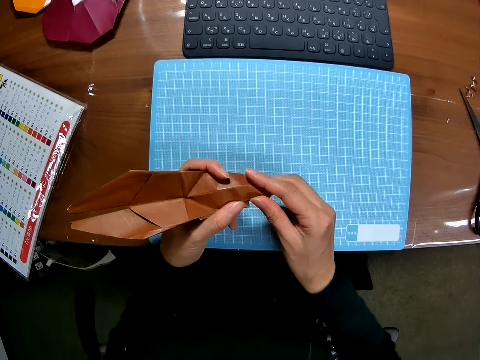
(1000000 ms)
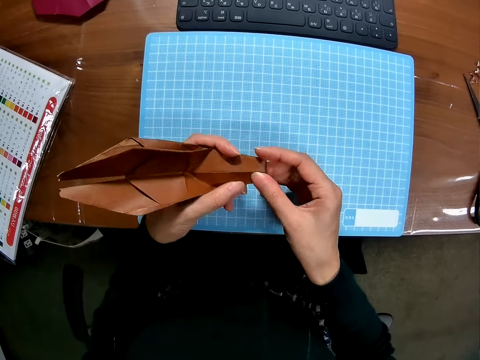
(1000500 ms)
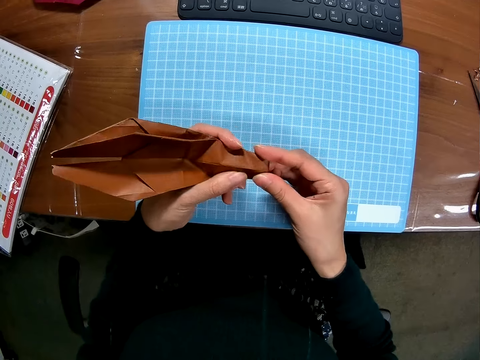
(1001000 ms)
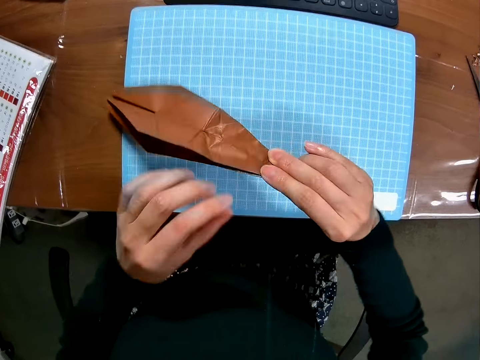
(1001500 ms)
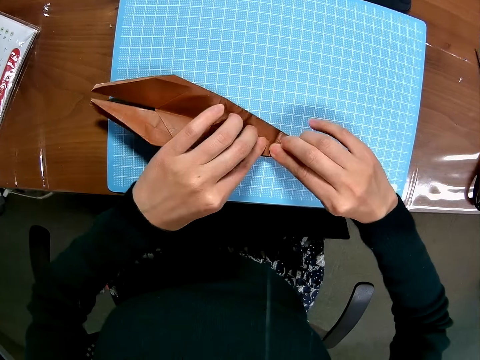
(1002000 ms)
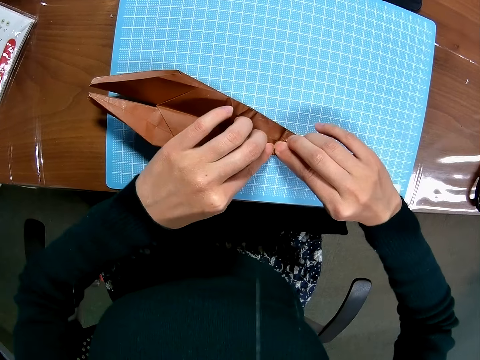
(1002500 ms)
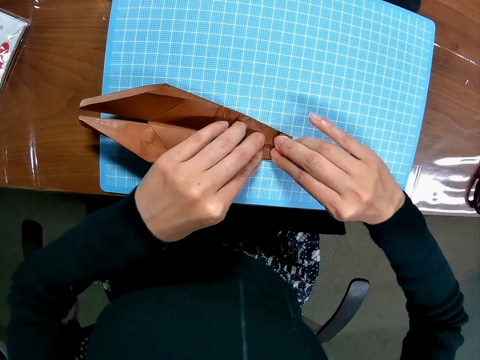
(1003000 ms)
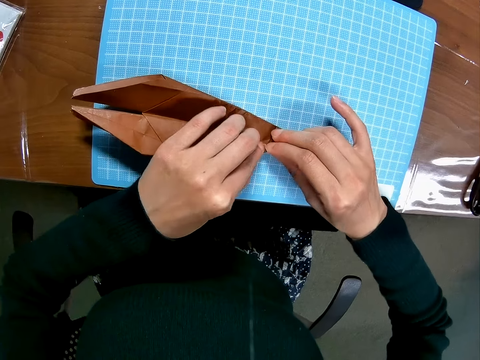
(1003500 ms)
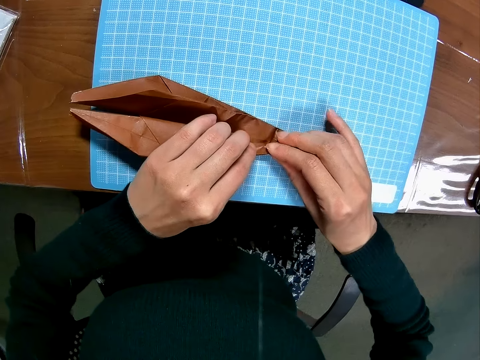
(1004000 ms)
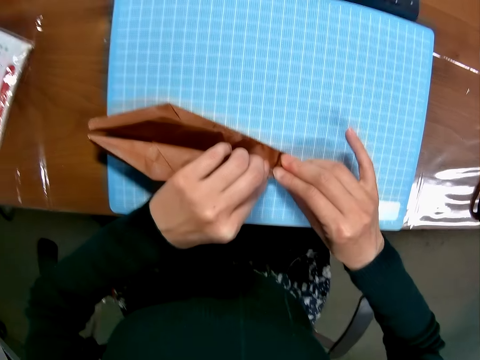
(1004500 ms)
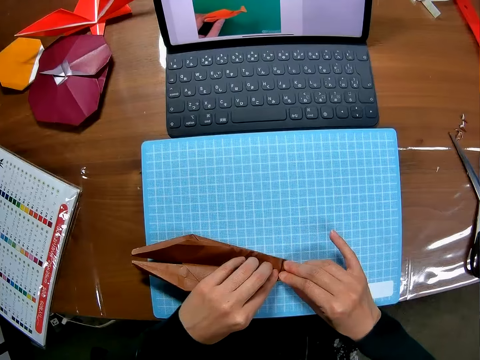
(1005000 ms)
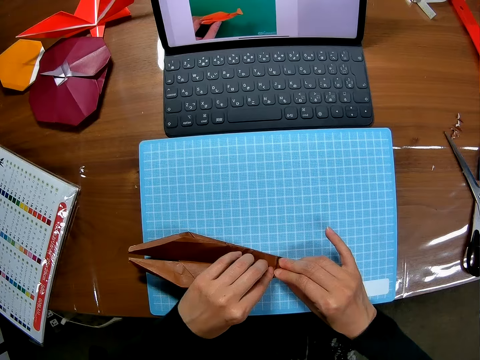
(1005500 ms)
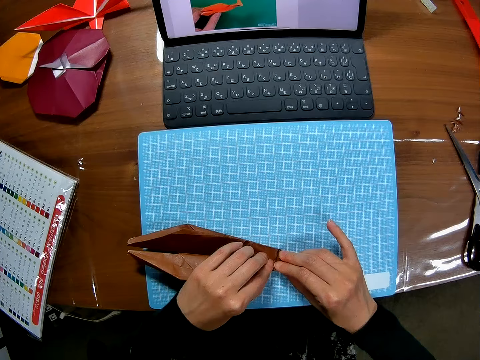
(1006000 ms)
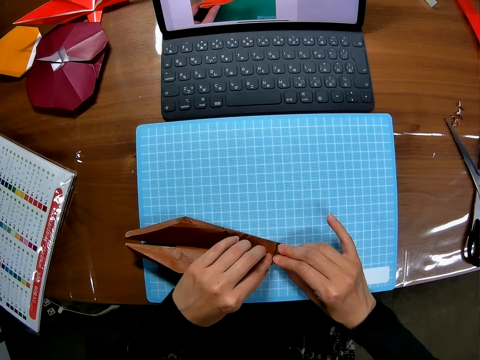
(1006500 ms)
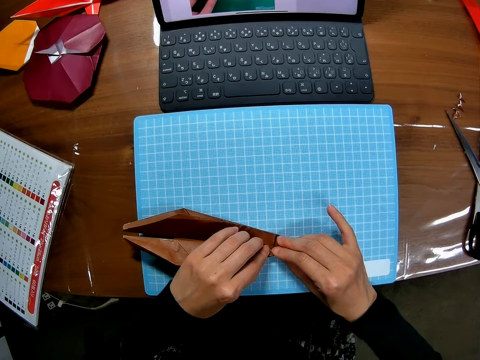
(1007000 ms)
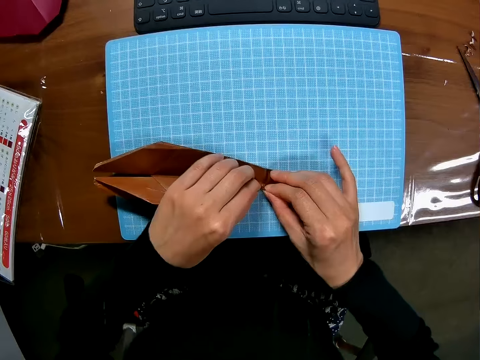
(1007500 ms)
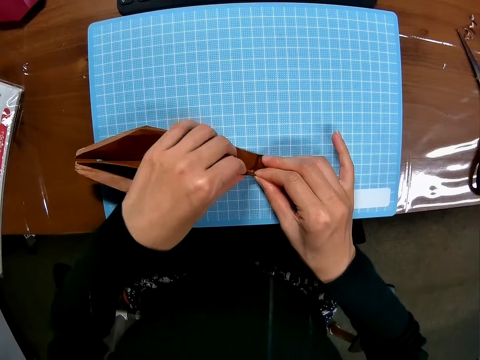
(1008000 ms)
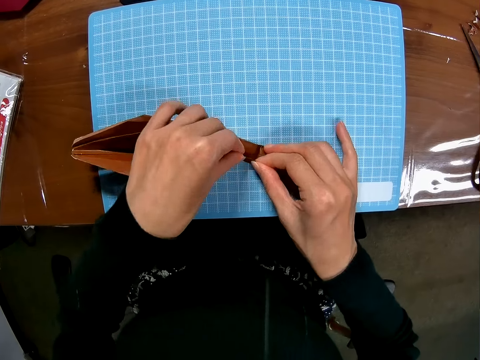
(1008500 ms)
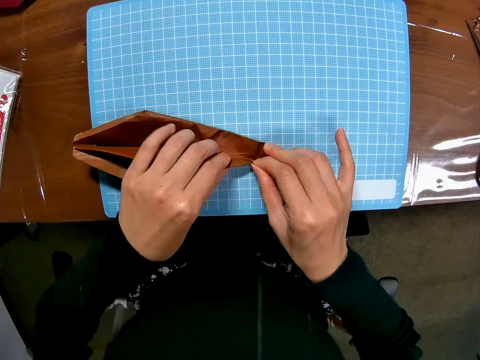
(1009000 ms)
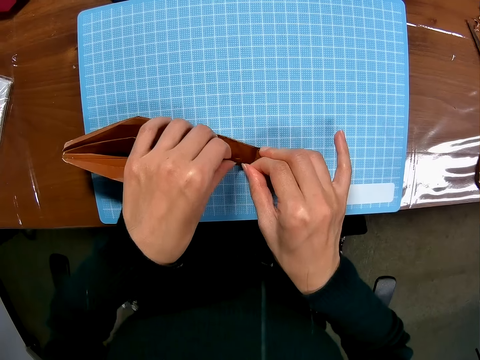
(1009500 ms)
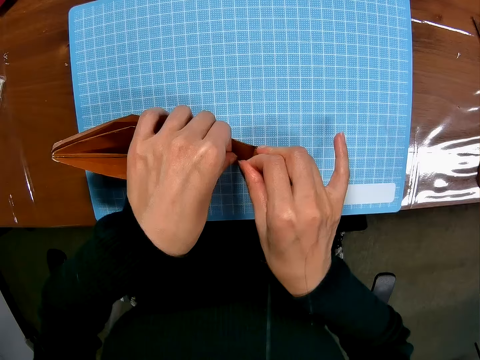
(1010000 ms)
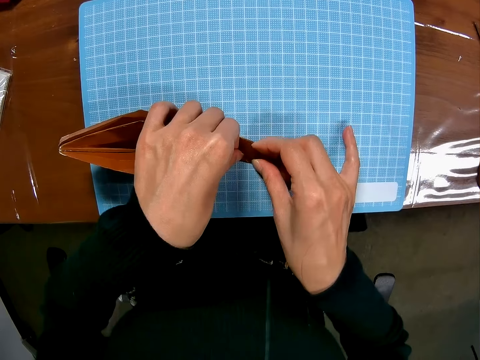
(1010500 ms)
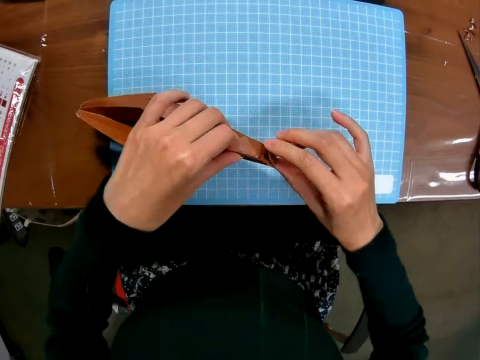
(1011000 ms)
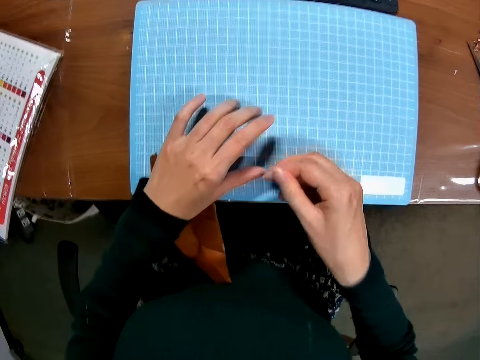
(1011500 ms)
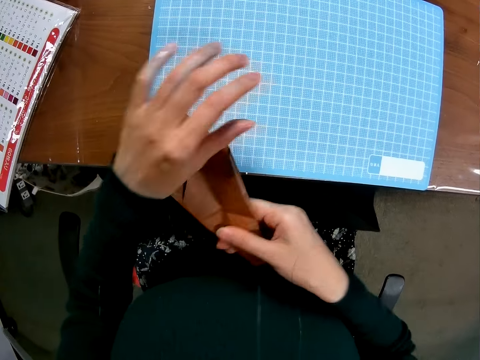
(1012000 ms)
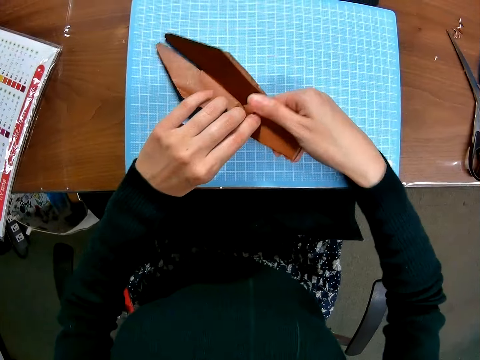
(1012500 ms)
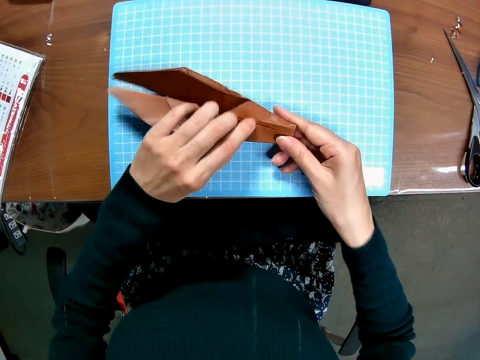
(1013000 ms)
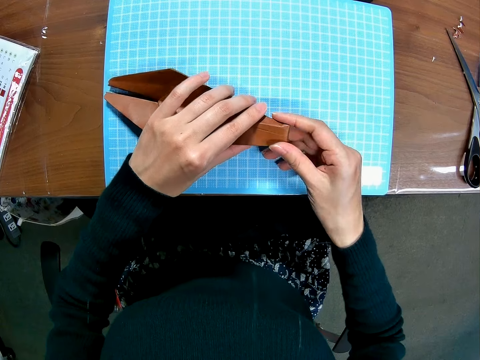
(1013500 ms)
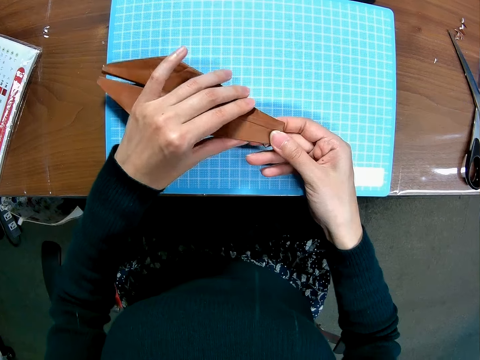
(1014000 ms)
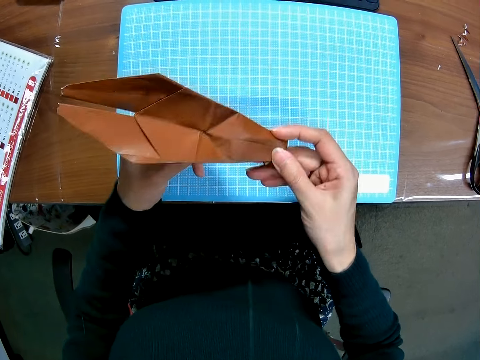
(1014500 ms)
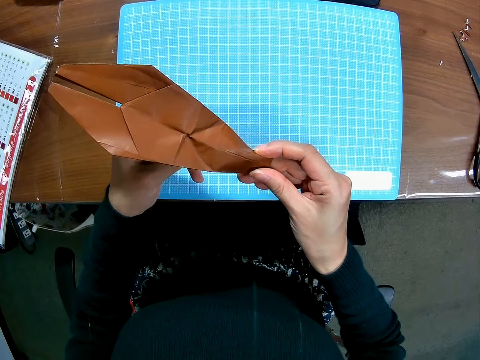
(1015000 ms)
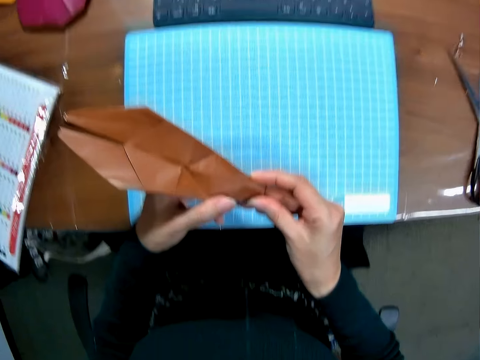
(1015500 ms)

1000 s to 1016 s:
The camera wearer looks at the laptop. She folds the edges of the craft model. She drops the piece of paper or craft model on the cutting sheet with both hands. She folds the piece of paper on the cutting sheet with both hands. She looks at the laptop. She folds the edges of the craft model. She drops the craft model, picks up the craft model and places the craft model on the table. She folds the edges of the craft model. She raises the piece of paper from the cutting sheet with her right hand.

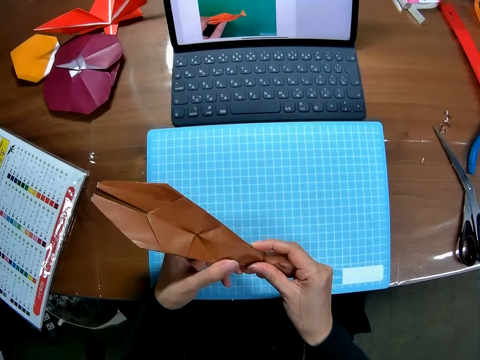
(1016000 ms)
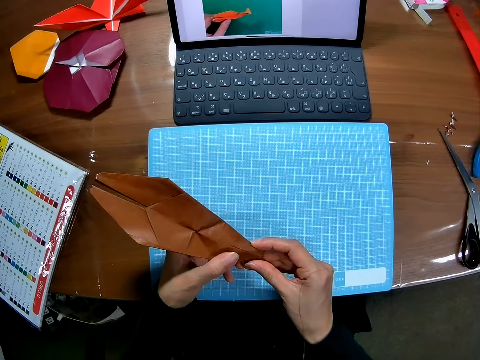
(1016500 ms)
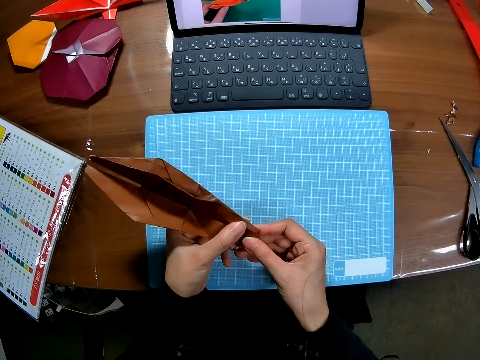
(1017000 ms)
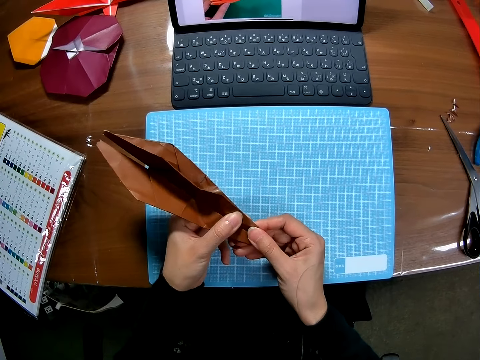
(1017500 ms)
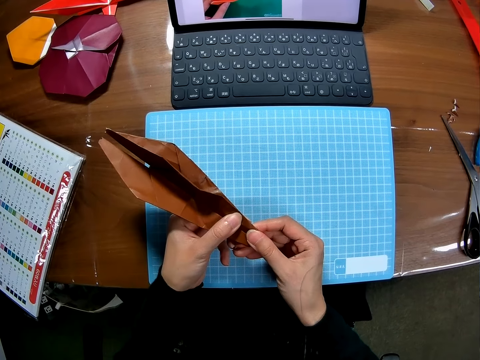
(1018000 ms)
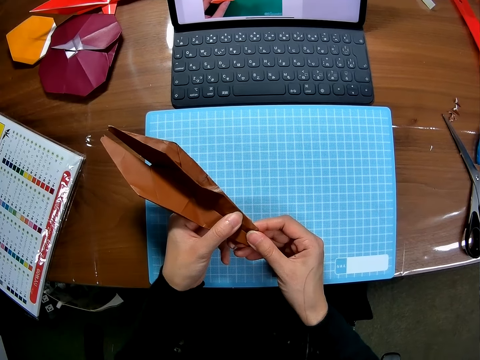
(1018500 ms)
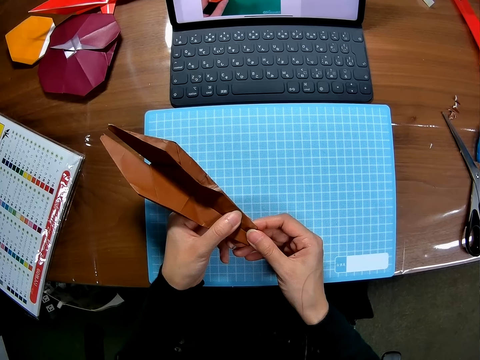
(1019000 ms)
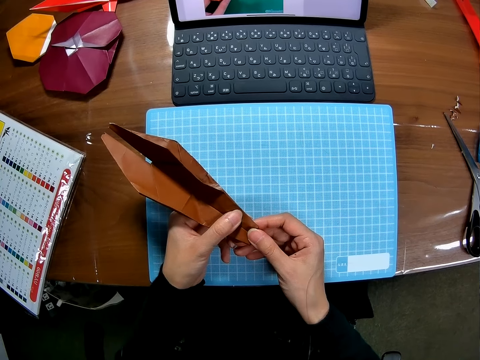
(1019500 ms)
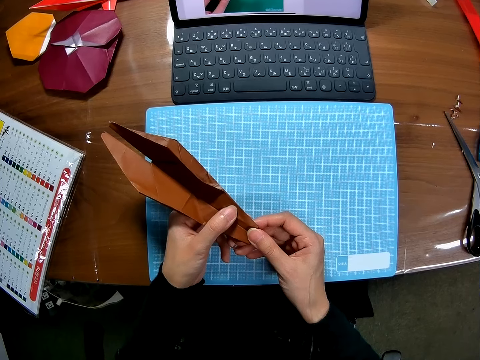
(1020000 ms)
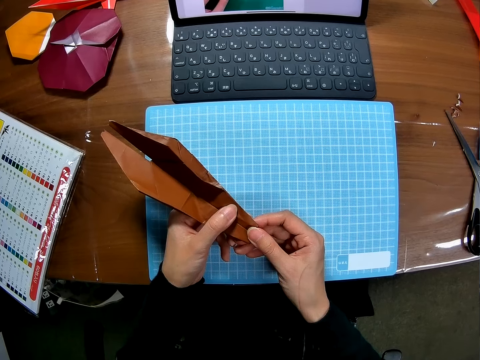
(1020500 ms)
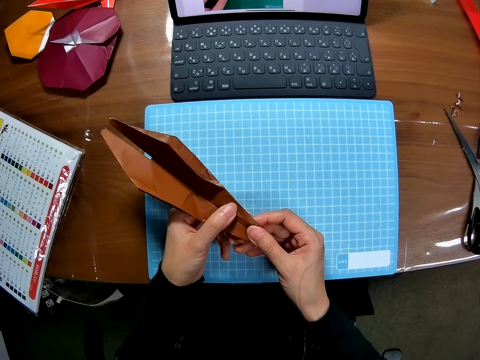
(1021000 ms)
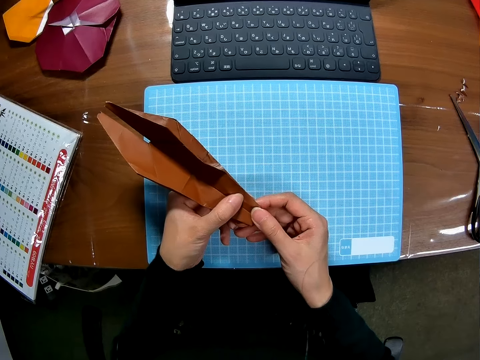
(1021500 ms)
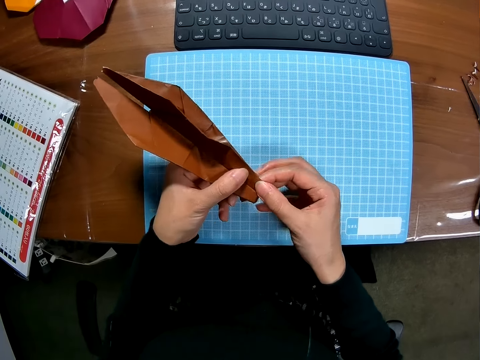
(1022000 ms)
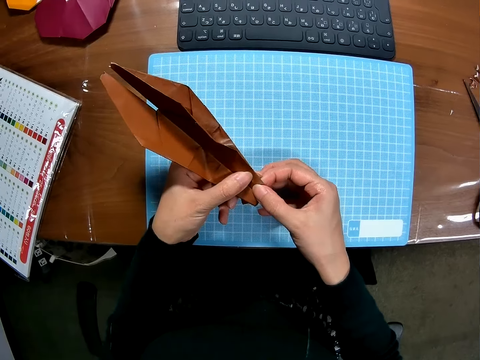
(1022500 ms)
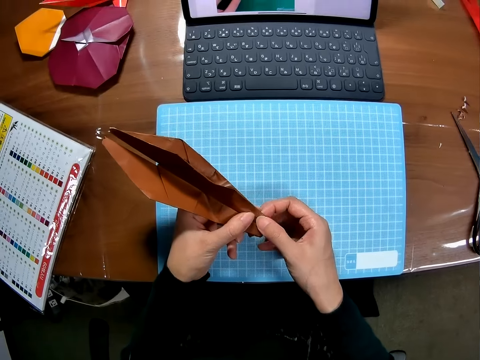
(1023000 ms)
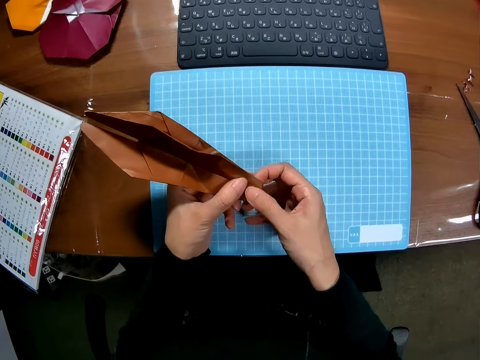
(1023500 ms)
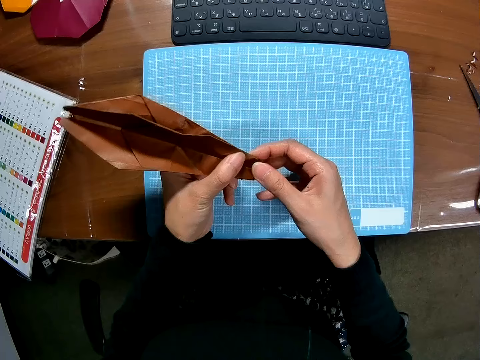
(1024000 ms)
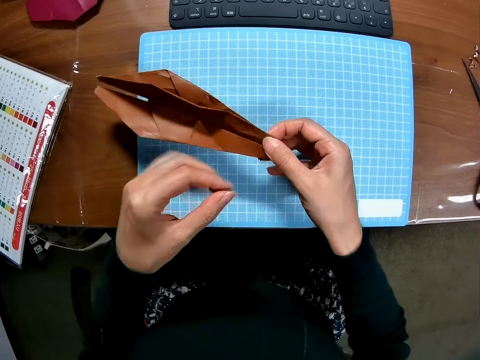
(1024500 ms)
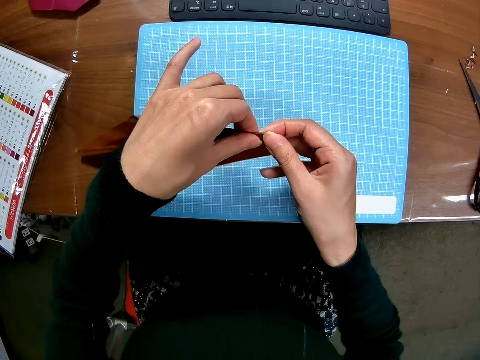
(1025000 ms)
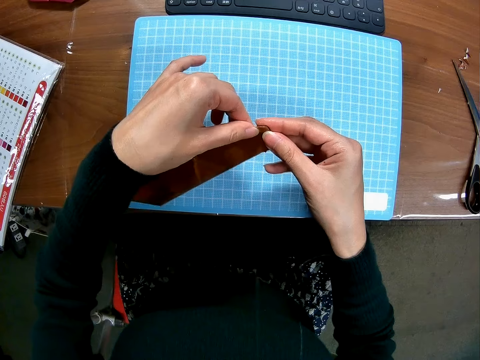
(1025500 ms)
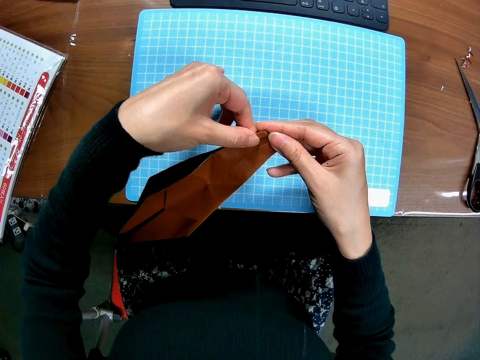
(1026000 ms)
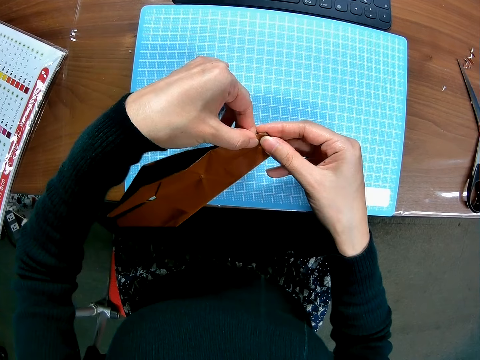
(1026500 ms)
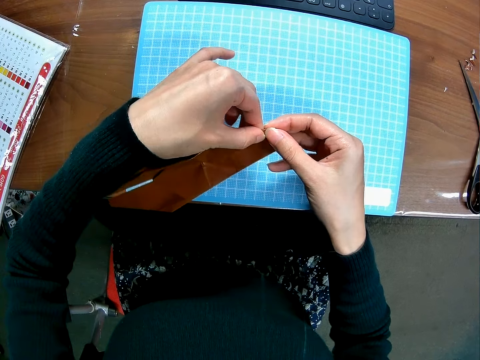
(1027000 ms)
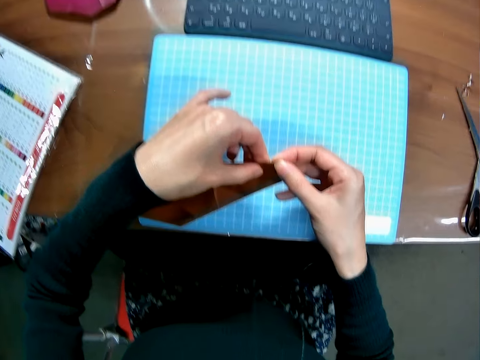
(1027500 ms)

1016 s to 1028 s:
The camera wearer looks at the laptop. She folds the piece of paper or craft model with both hands. She looks at the laptop. She folds the edges of the craft model.
